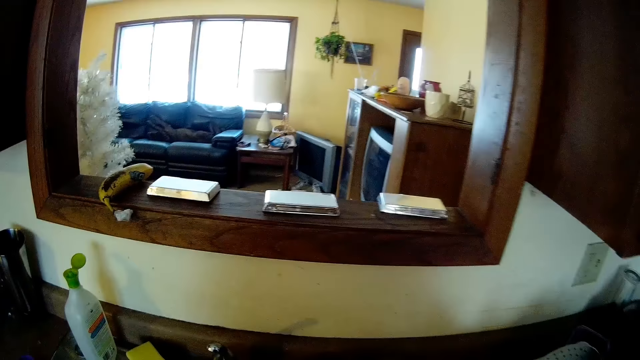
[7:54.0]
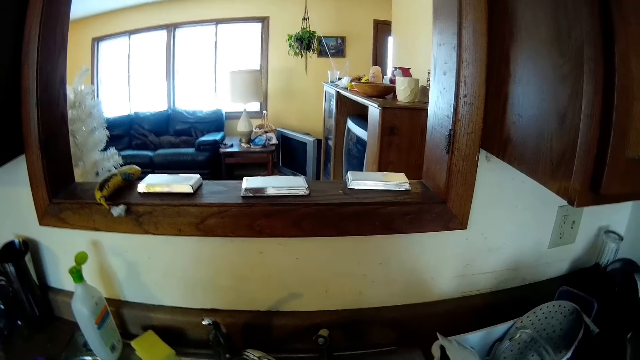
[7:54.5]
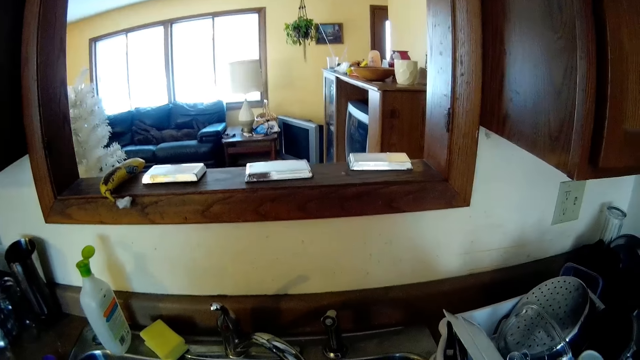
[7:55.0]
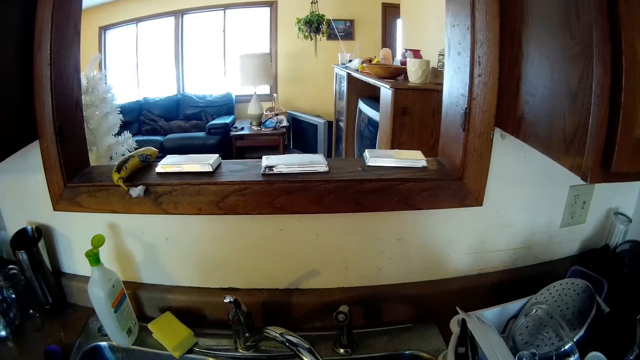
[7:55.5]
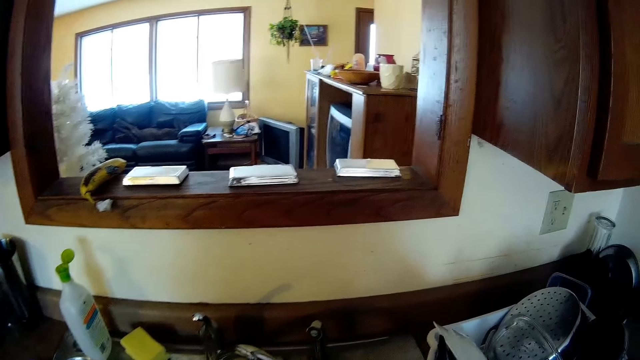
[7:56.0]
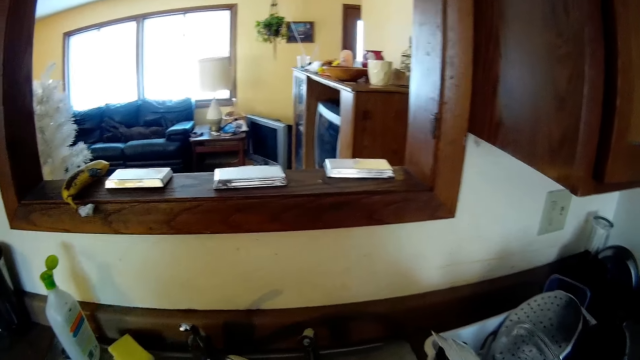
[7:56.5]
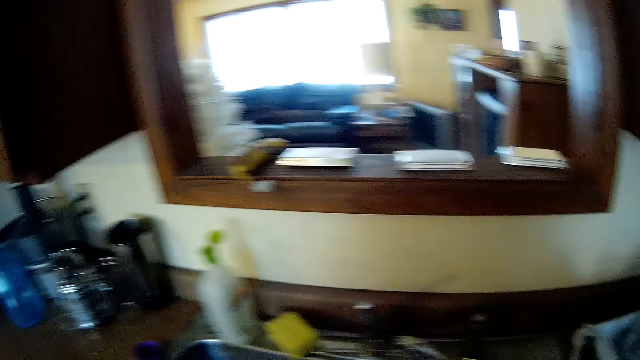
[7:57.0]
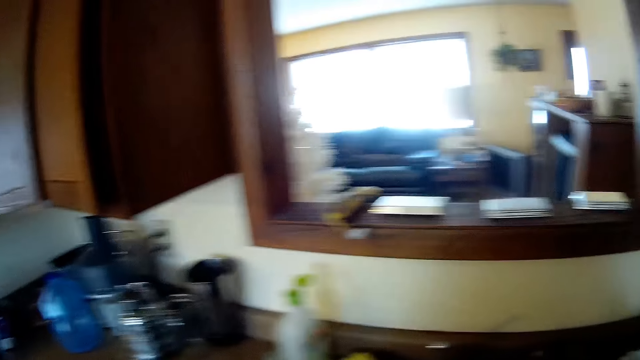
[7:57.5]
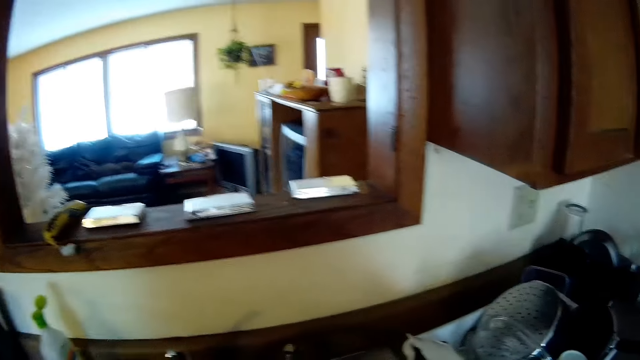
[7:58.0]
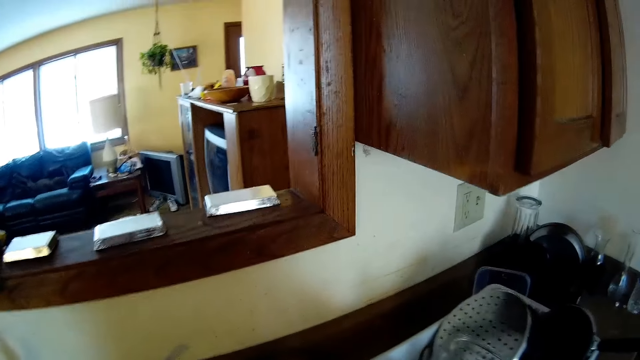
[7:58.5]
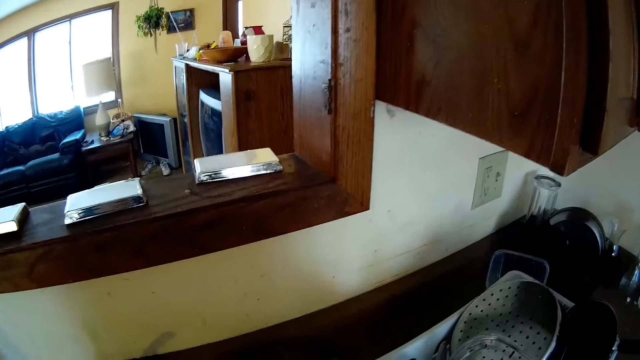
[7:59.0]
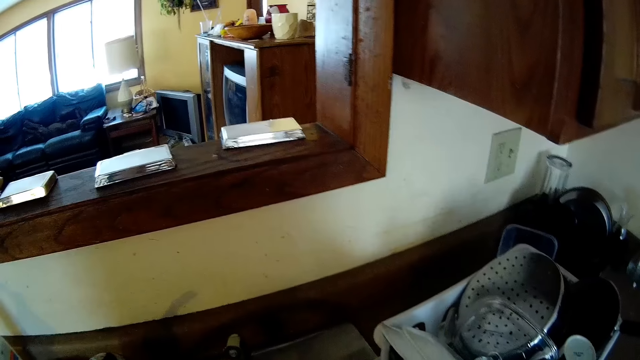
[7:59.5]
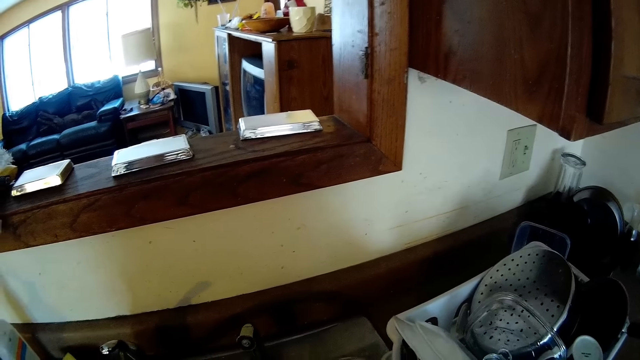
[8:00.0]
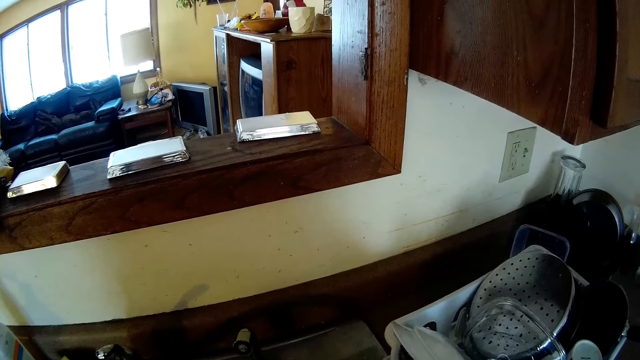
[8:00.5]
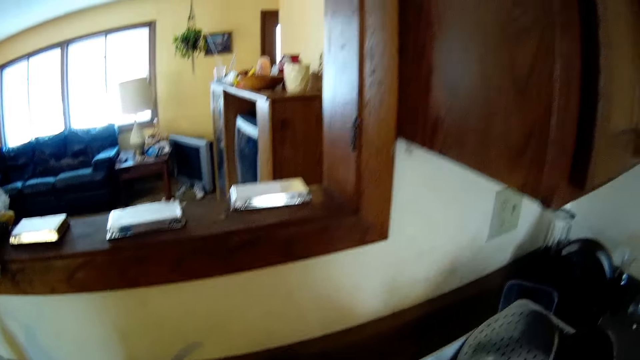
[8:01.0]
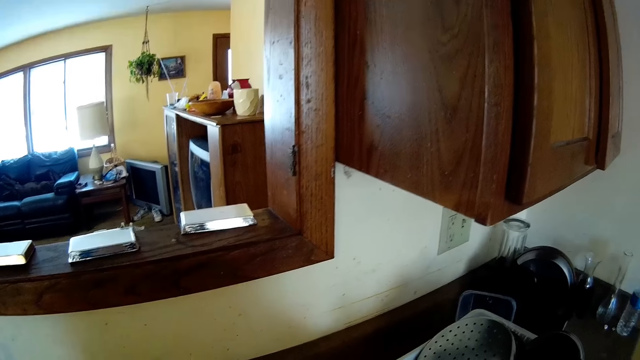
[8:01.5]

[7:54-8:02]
The camera wearer washes the container.

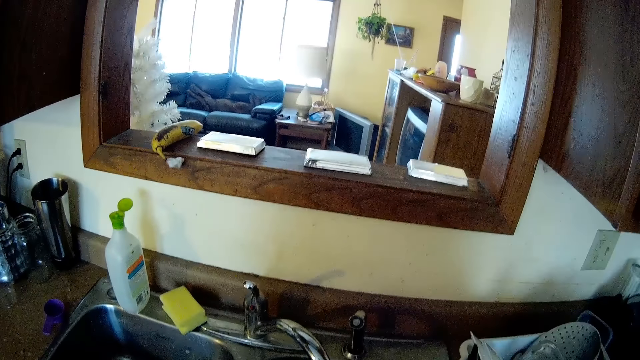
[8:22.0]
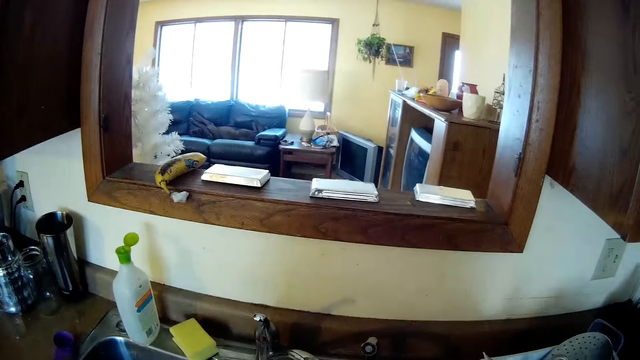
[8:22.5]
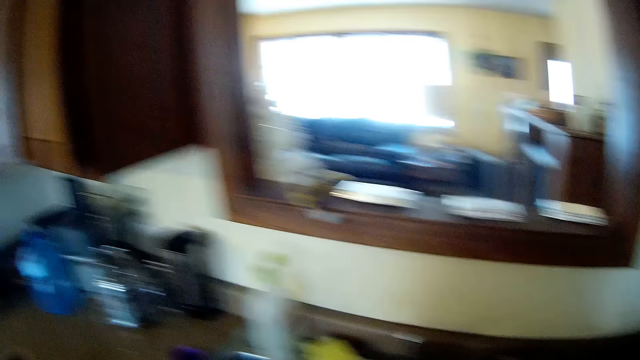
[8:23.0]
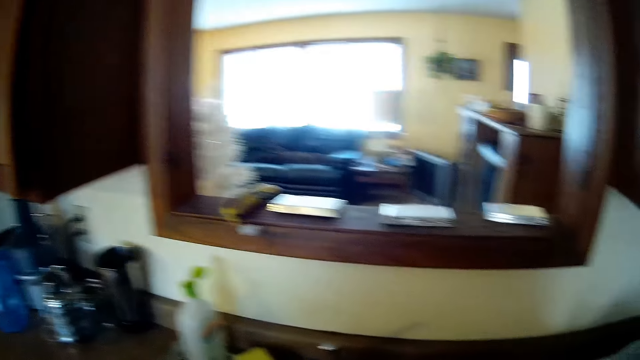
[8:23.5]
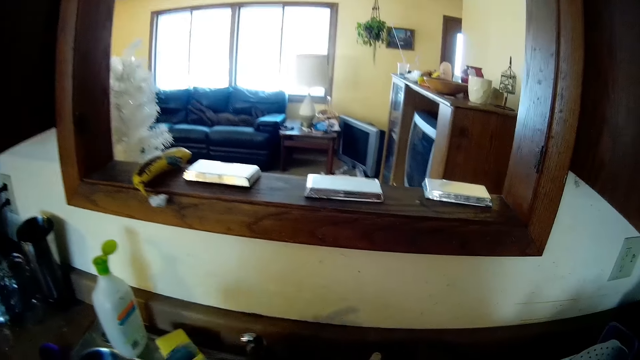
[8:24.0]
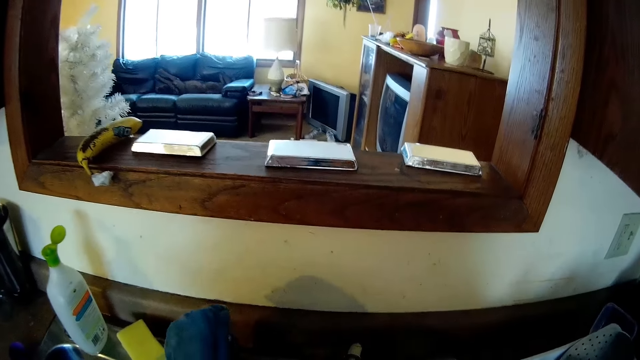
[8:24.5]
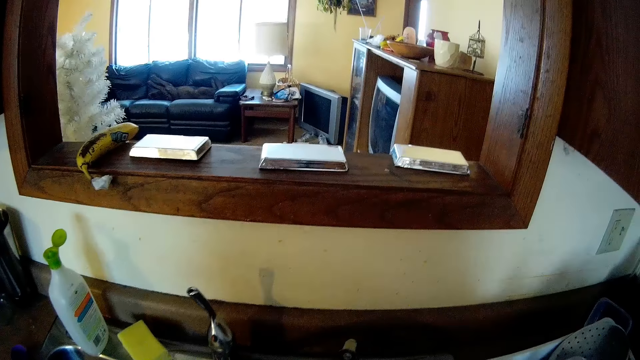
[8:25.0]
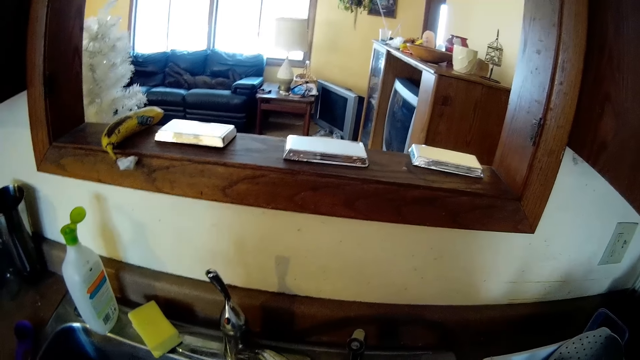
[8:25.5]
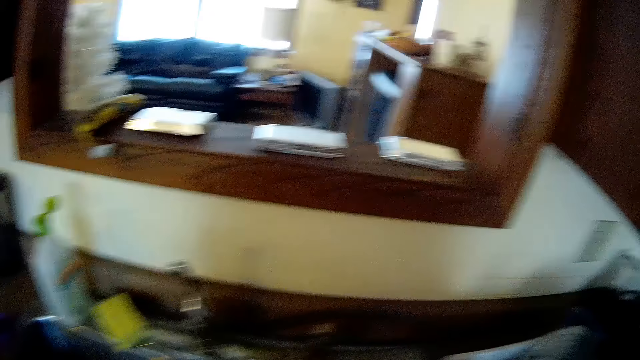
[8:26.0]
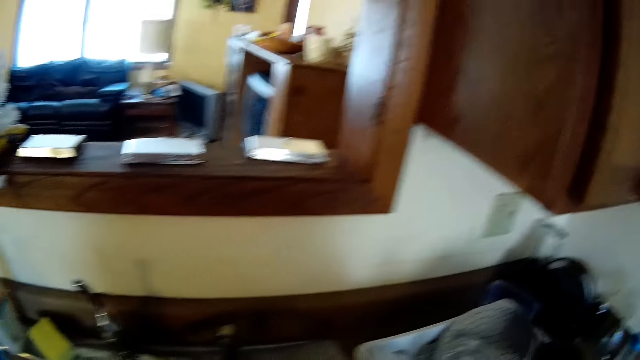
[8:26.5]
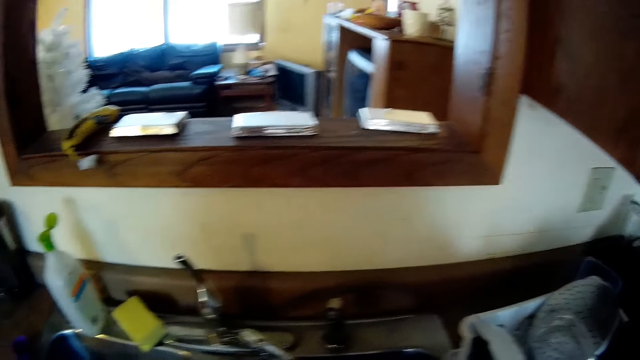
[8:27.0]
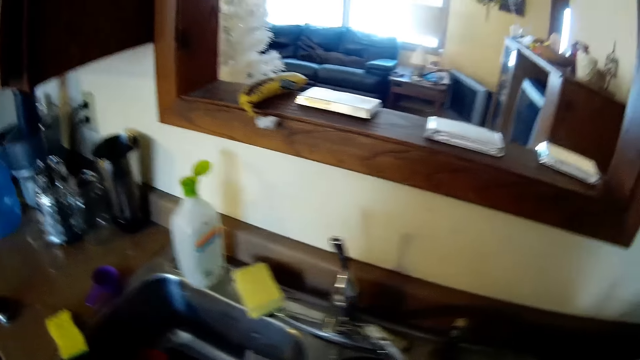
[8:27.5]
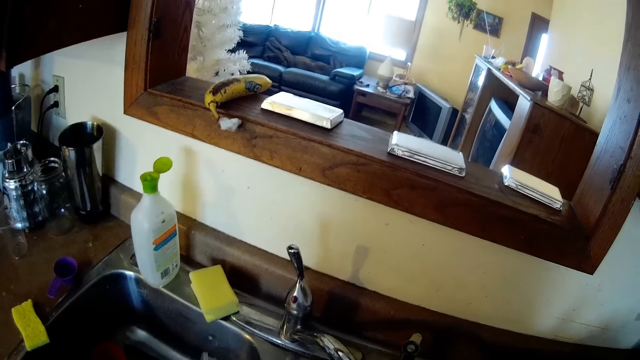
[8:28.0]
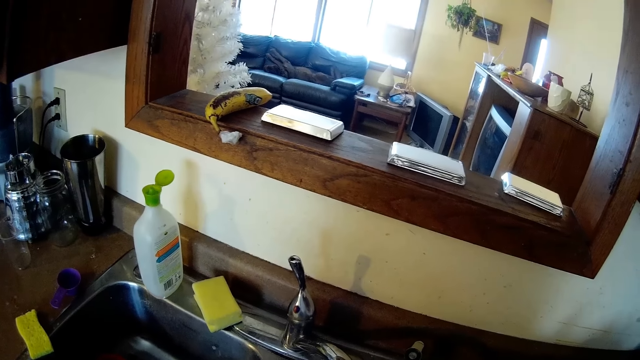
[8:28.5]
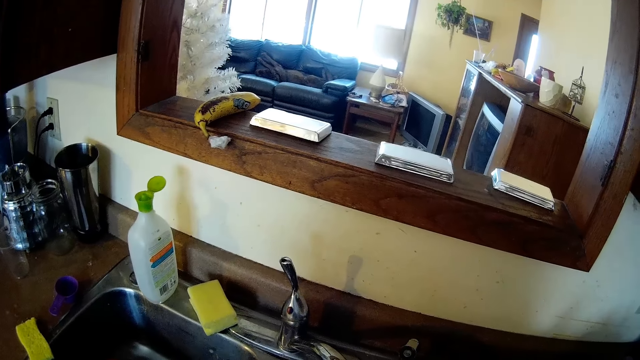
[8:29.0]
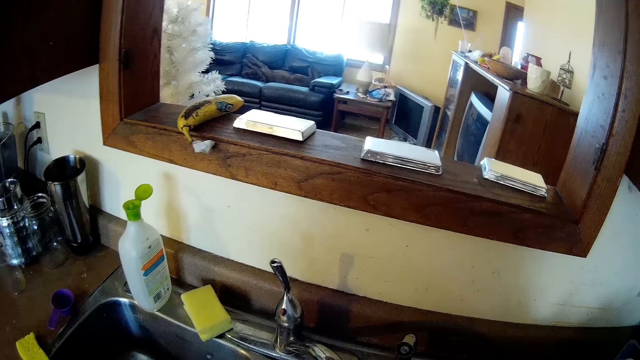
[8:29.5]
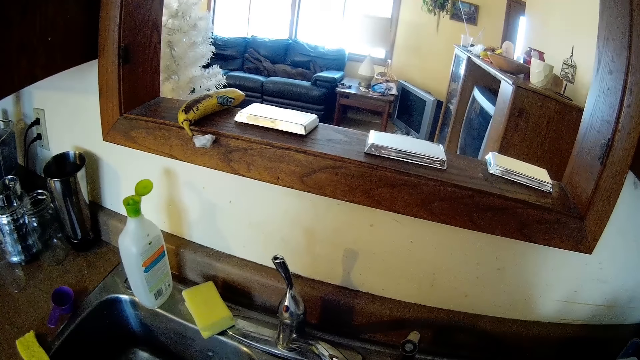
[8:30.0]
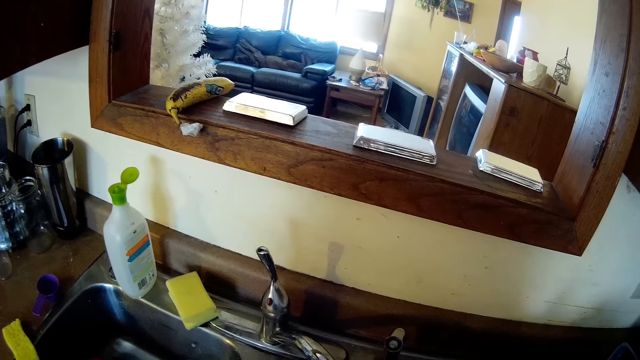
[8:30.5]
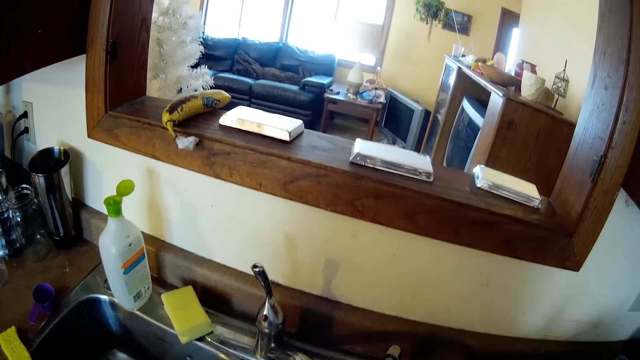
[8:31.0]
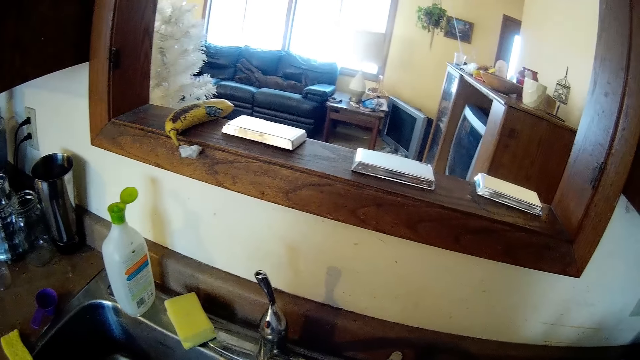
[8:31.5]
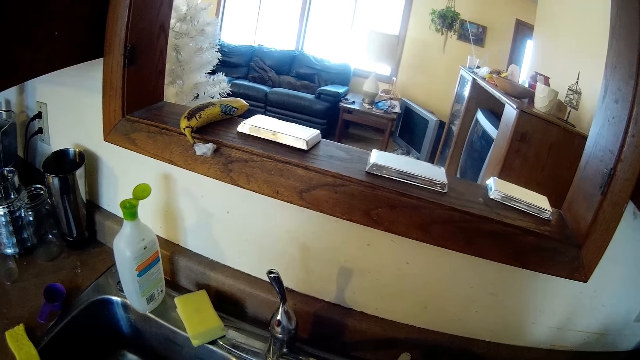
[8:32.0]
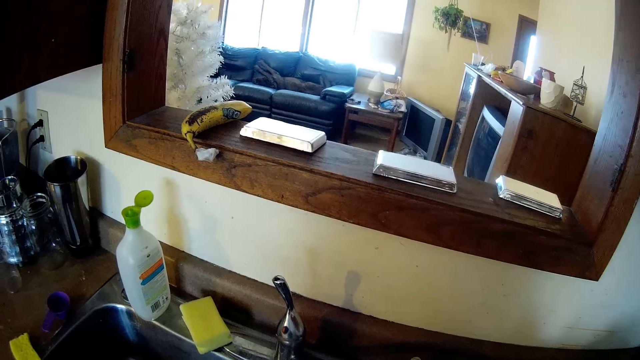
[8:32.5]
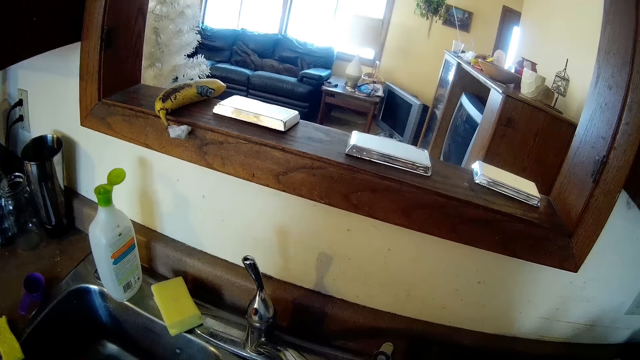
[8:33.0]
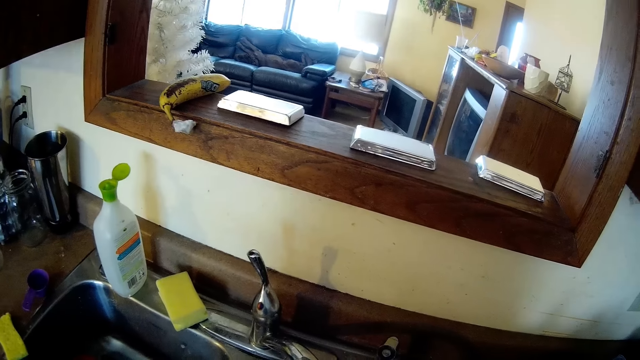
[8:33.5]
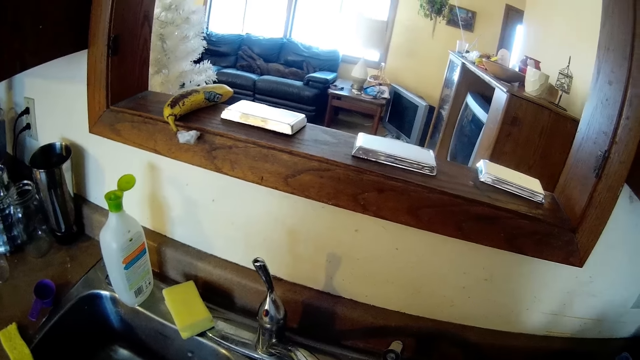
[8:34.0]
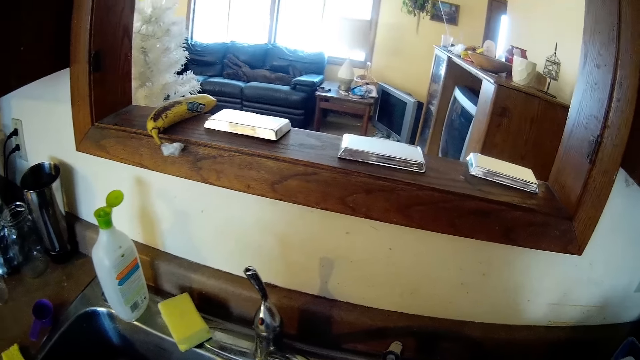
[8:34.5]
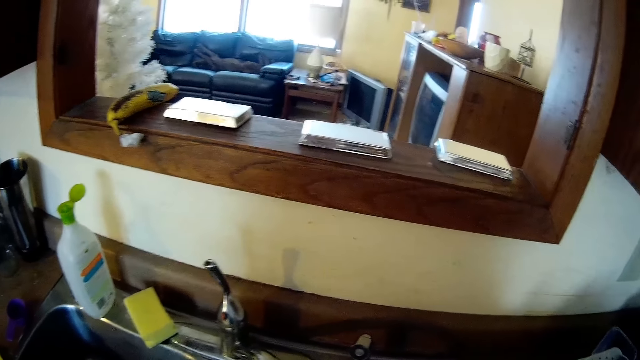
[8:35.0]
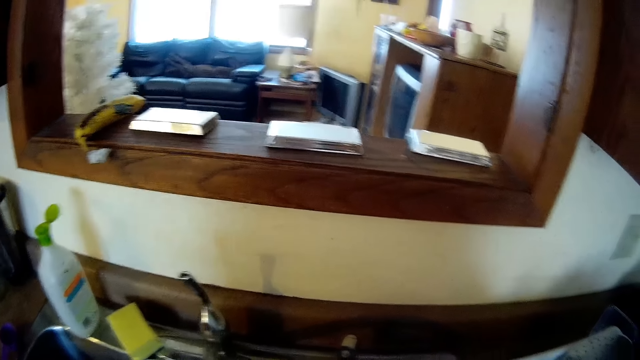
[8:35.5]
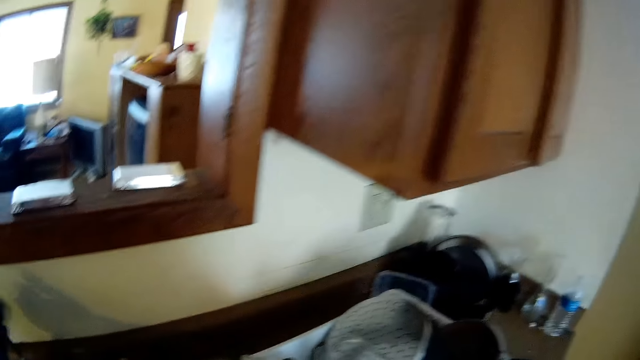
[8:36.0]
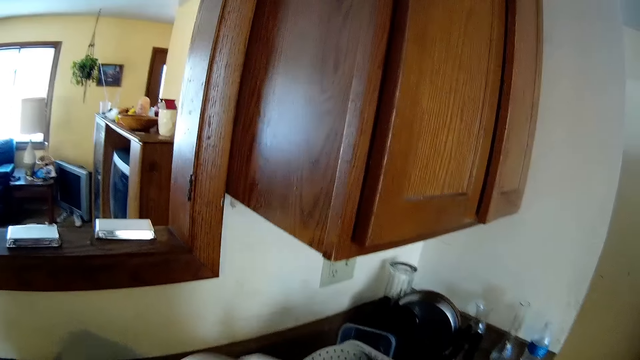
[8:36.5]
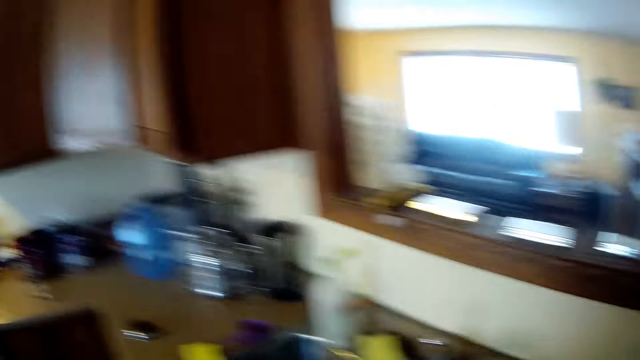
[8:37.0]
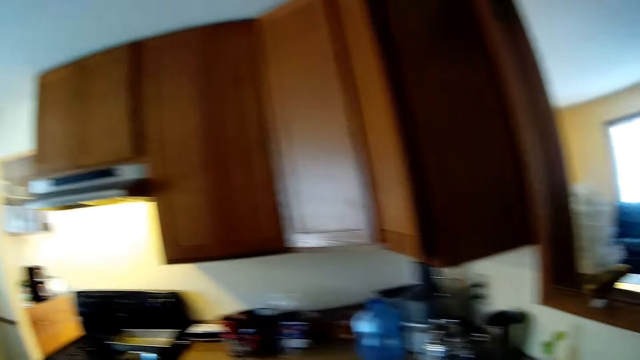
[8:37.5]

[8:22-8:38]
The camera wearer turns on the tap with her left hand. She puts the dish in her right hand in a plate rack.
